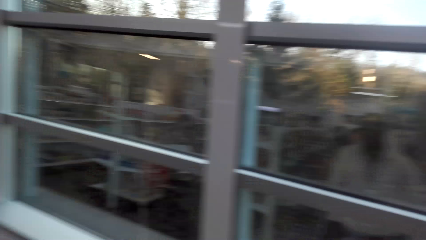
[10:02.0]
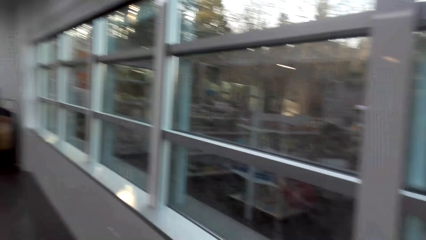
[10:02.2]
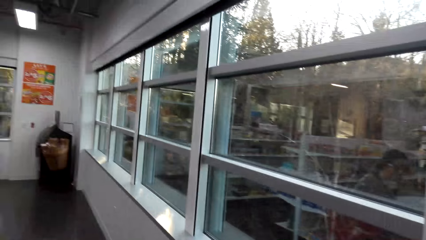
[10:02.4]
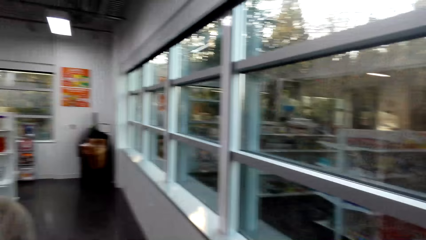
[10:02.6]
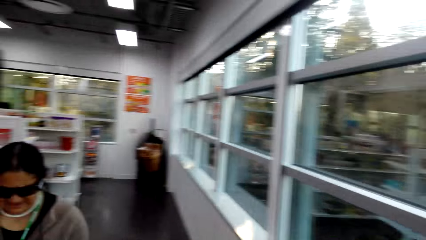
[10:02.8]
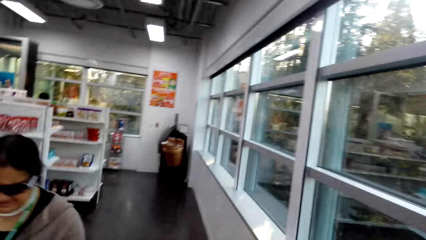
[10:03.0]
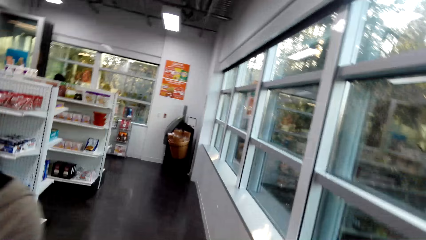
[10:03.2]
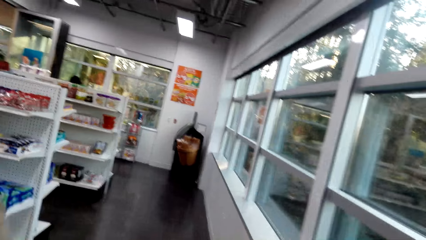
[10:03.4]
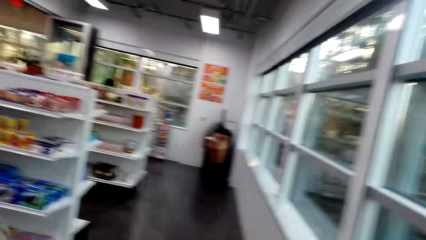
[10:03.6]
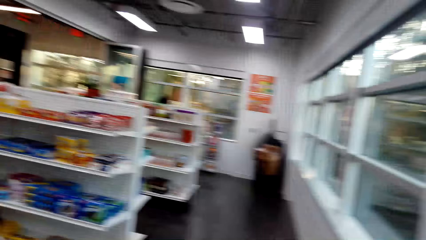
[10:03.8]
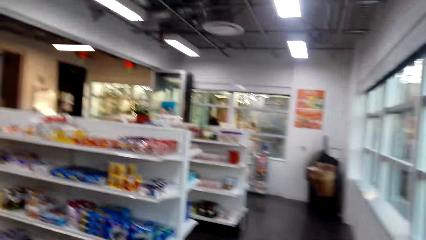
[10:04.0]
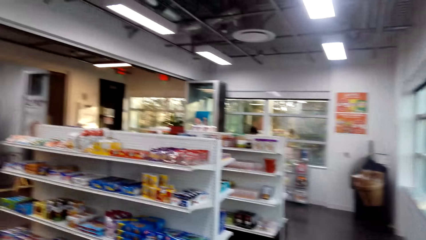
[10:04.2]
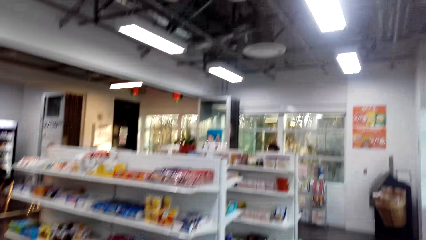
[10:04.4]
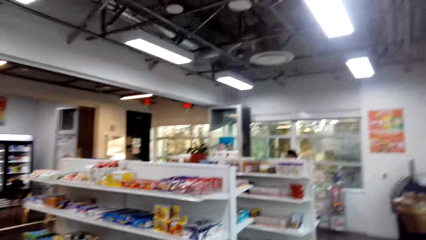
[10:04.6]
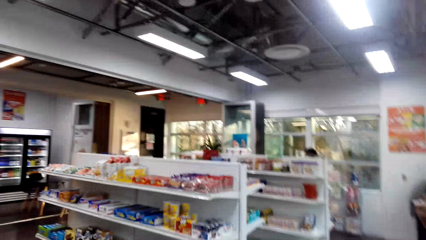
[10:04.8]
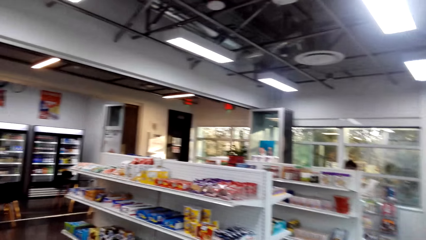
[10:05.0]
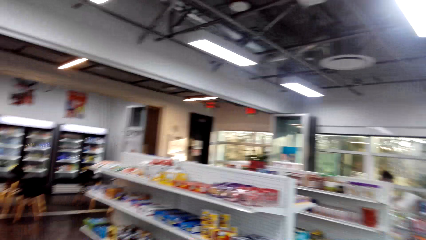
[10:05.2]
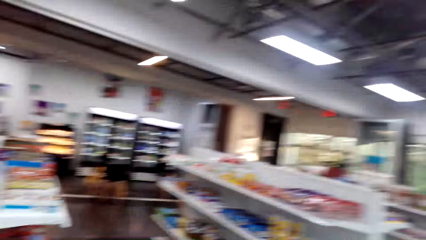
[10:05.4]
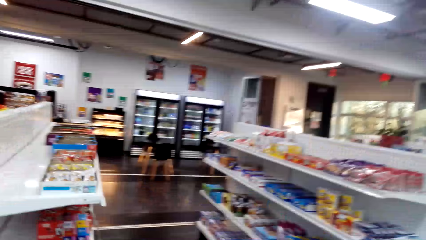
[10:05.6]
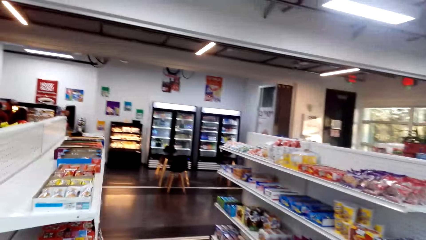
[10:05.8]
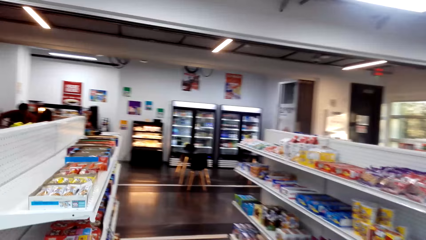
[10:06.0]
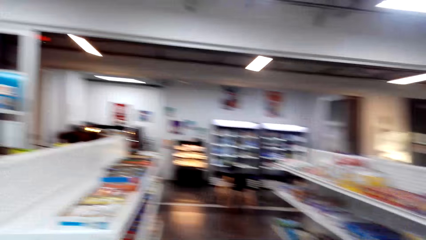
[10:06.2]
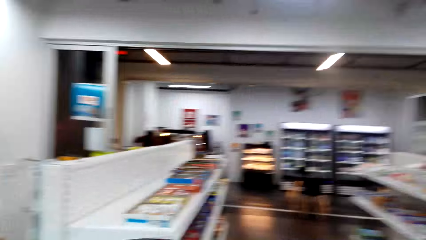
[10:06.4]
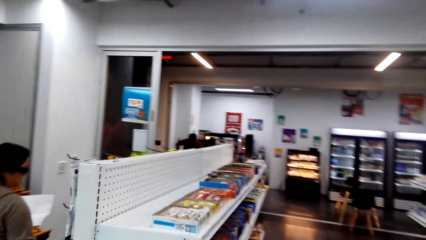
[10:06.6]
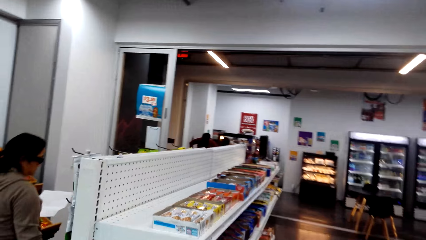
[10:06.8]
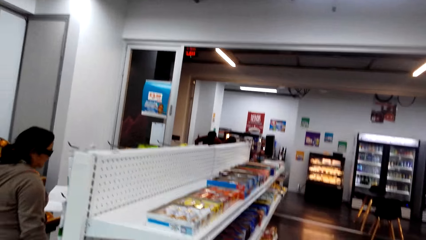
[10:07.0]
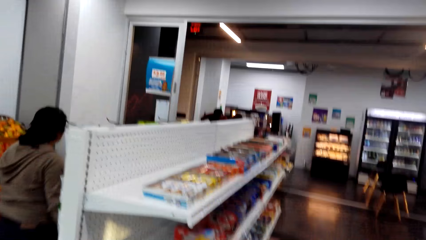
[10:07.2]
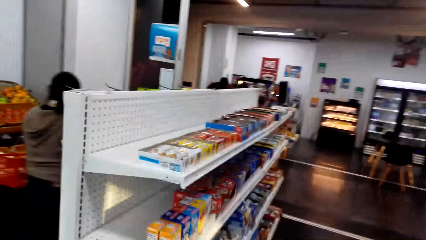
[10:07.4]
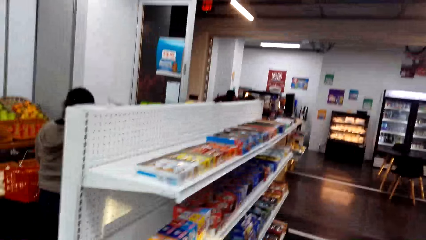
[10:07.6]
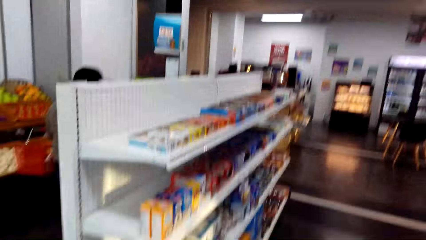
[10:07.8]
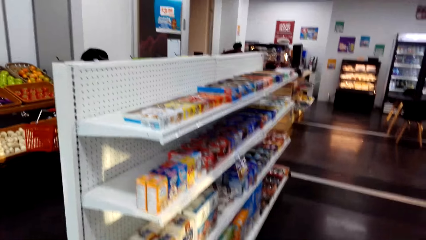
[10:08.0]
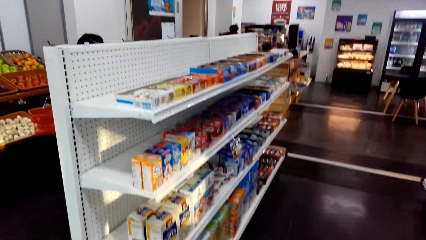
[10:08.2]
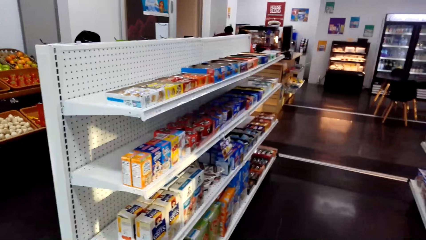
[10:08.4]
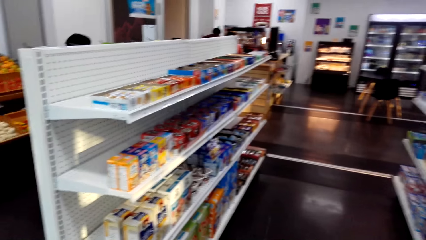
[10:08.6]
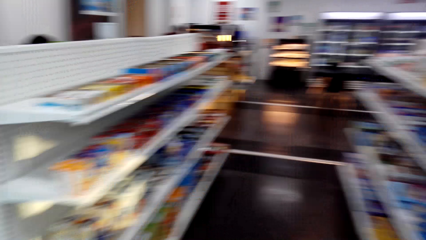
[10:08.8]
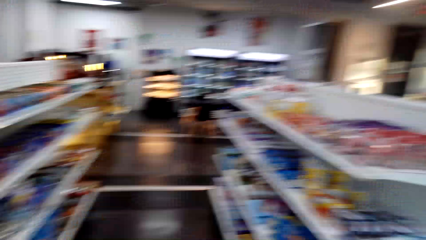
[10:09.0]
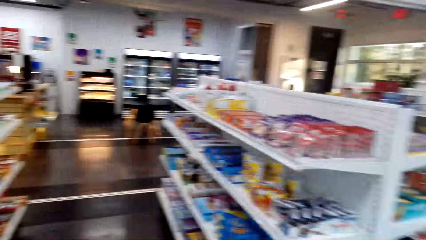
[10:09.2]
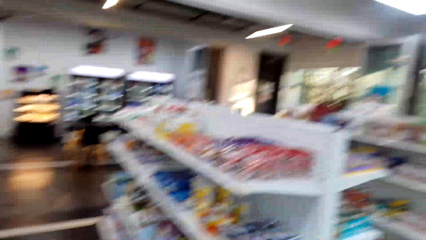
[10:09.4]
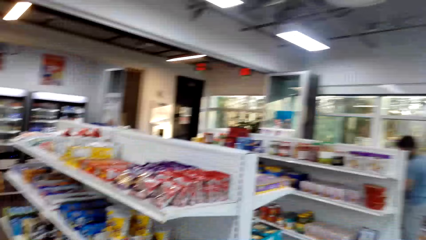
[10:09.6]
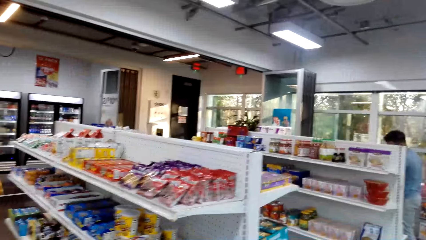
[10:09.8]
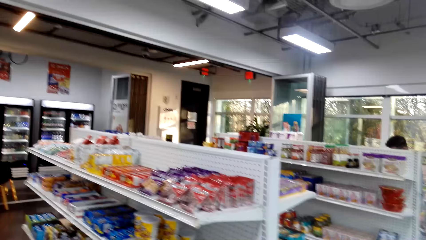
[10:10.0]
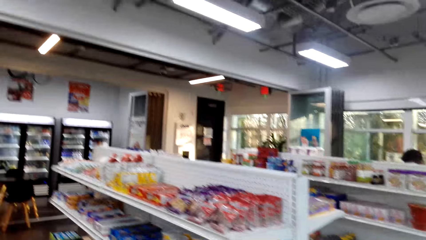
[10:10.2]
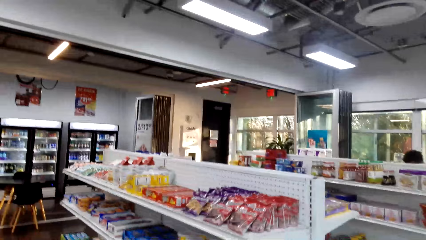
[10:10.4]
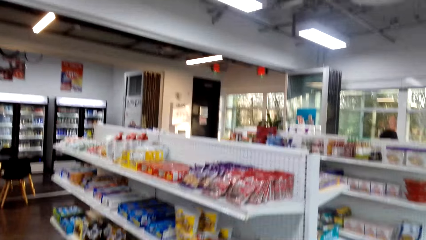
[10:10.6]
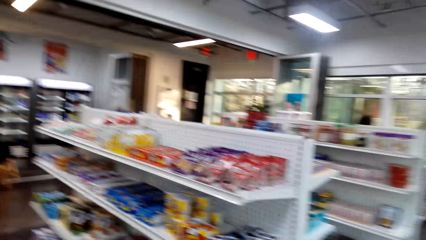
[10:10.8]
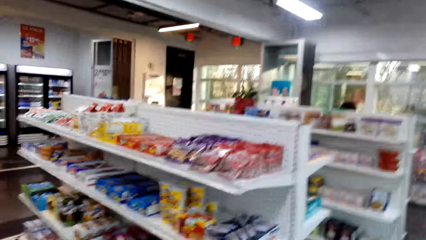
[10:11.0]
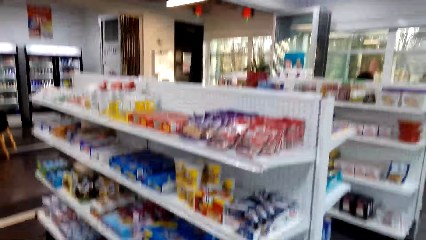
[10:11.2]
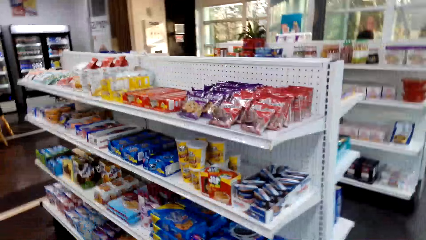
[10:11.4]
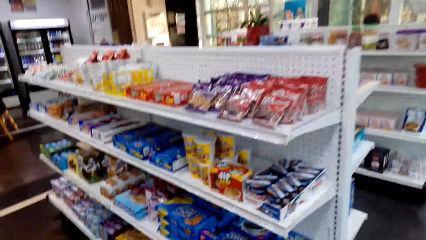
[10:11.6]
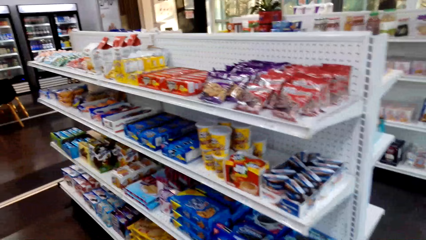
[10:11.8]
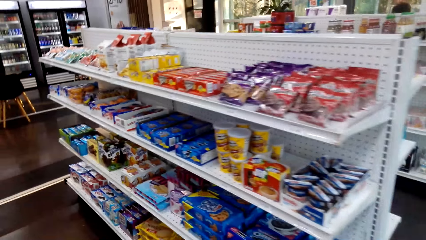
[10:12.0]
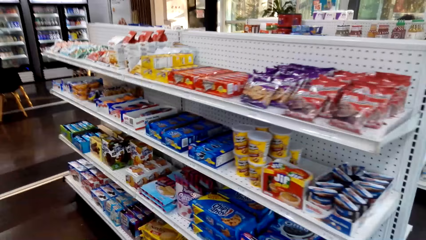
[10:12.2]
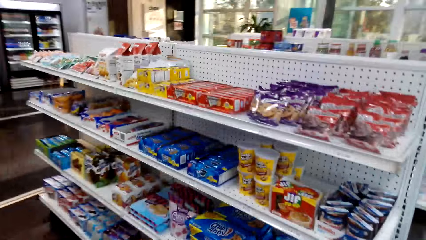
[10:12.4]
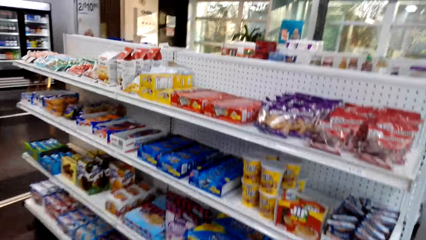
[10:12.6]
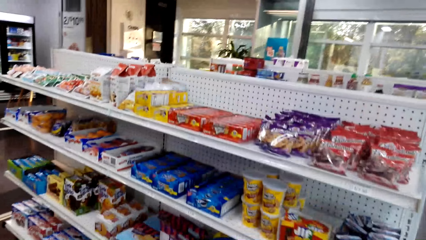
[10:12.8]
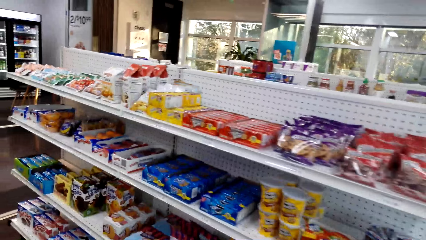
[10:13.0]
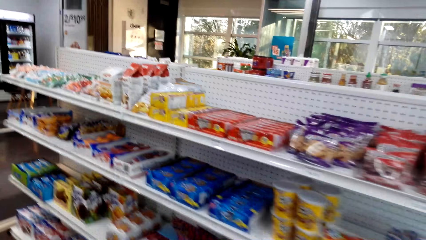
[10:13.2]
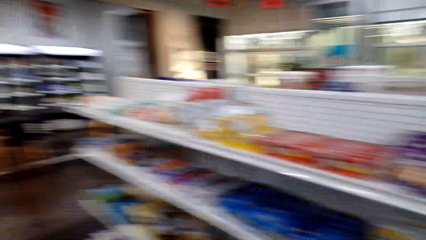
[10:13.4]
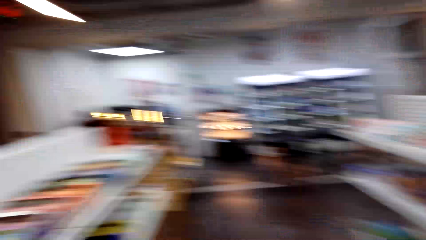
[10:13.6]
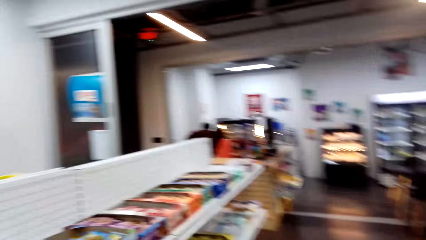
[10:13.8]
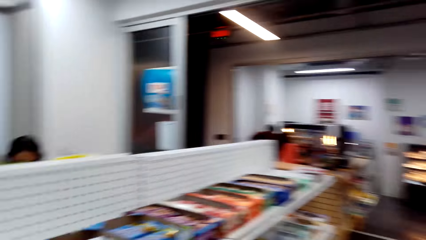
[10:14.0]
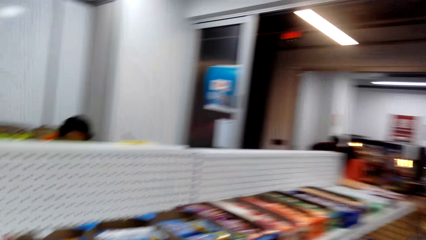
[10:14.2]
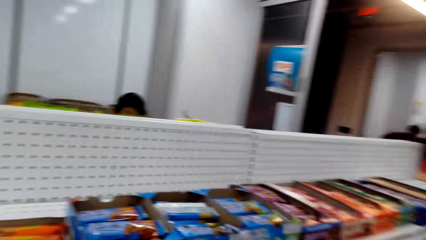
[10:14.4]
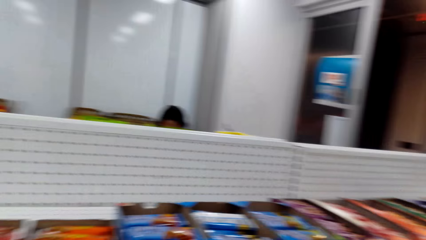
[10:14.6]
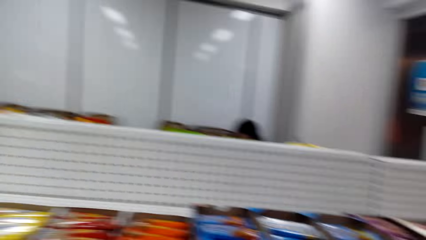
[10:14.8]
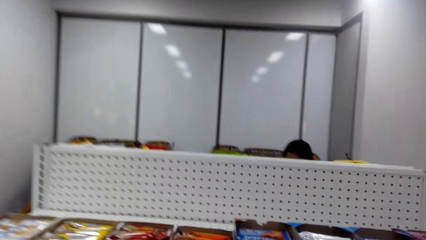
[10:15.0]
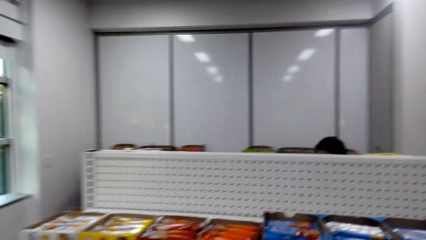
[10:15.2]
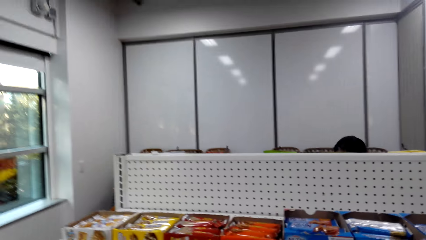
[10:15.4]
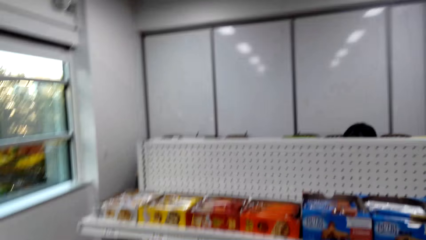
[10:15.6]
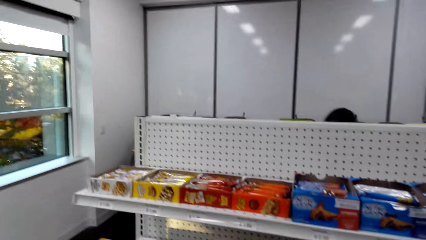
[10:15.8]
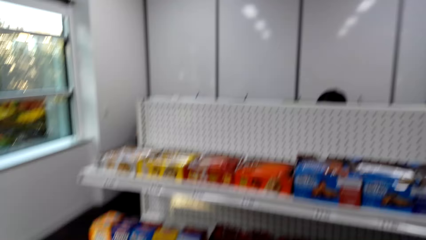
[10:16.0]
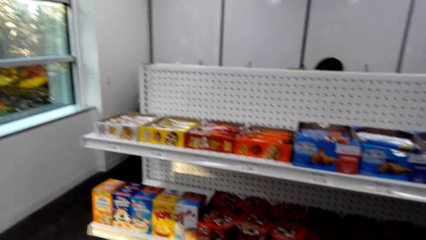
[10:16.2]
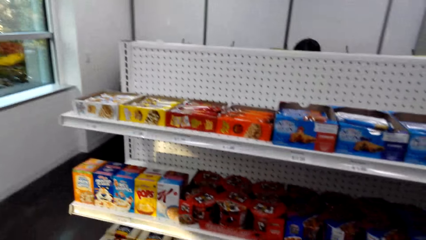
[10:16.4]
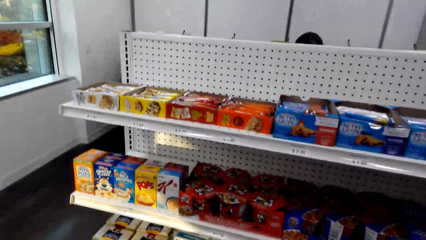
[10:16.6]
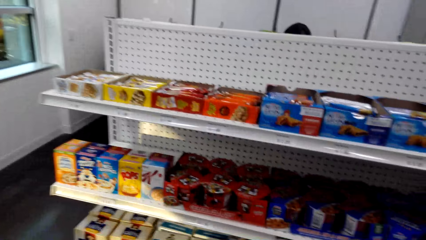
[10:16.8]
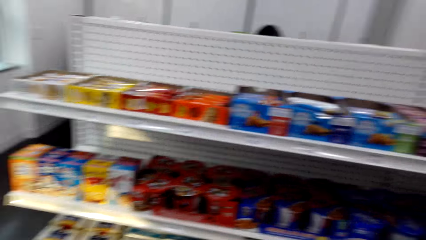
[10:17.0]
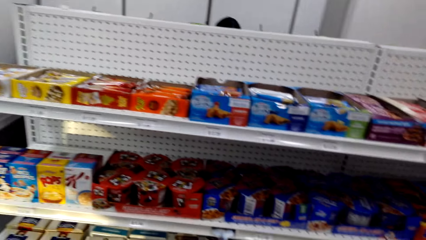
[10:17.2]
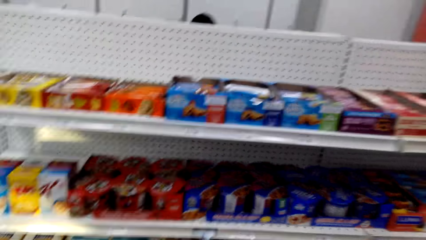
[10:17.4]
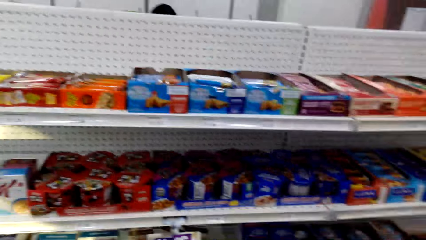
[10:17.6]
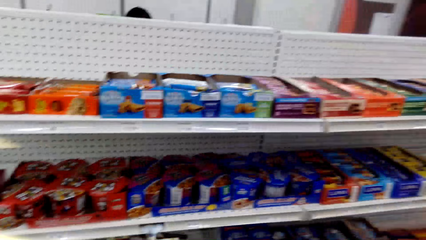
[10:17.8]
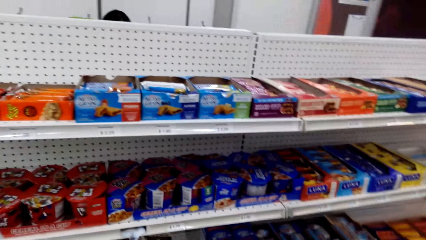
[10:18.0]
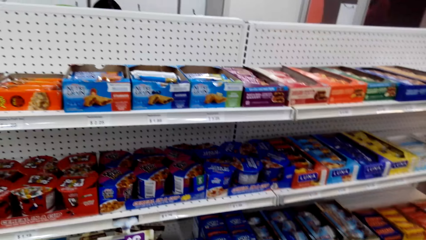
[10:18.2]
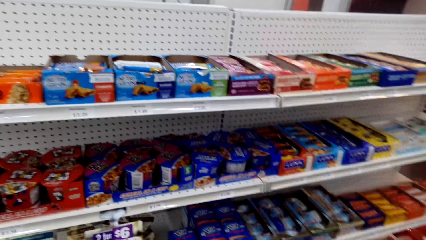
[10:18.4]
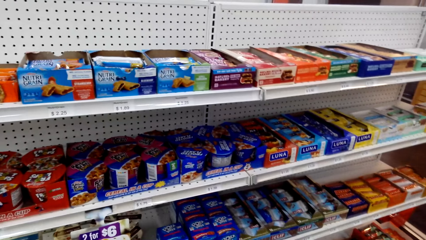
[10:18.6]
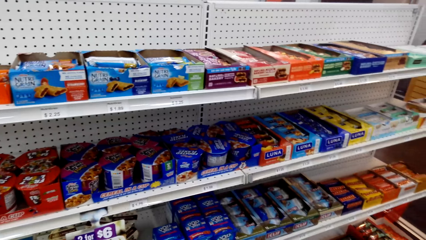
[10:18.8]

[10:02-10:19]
The camera wearer turns around, walks in the supermarket and turns around. A woman walks. The camera wearer looks at some items on the shelf. They look around. They look around again.
